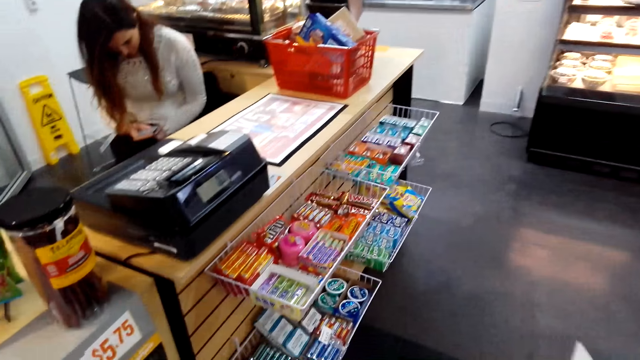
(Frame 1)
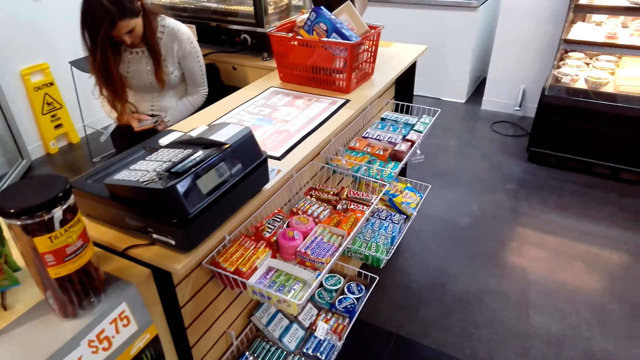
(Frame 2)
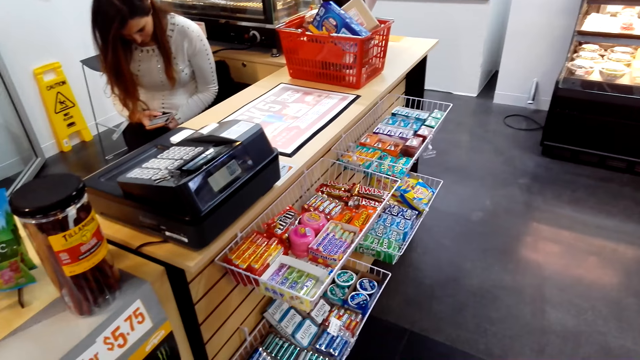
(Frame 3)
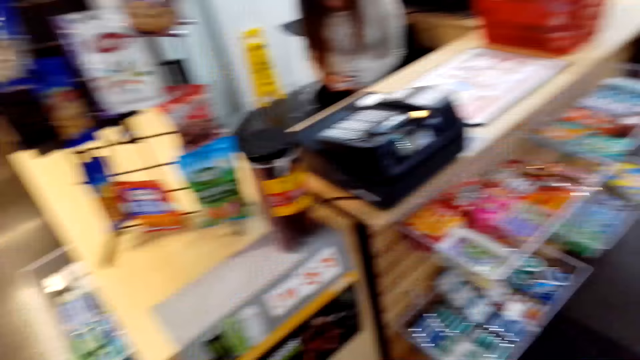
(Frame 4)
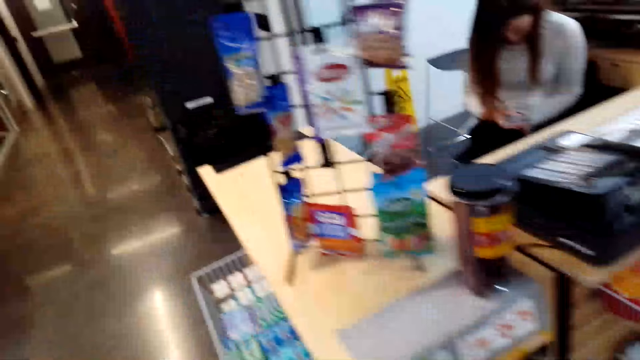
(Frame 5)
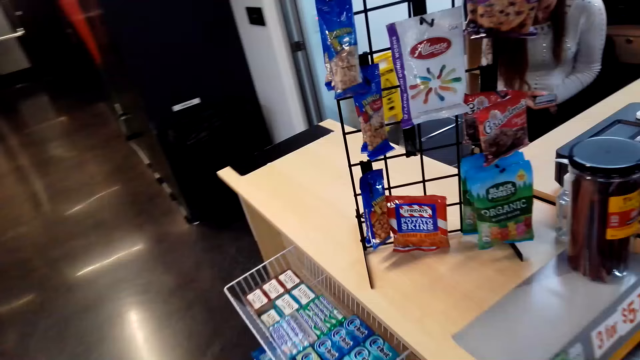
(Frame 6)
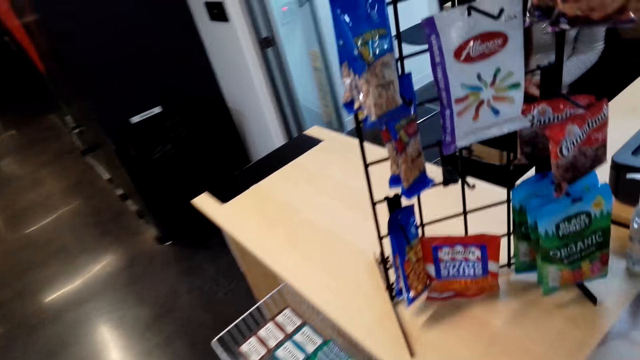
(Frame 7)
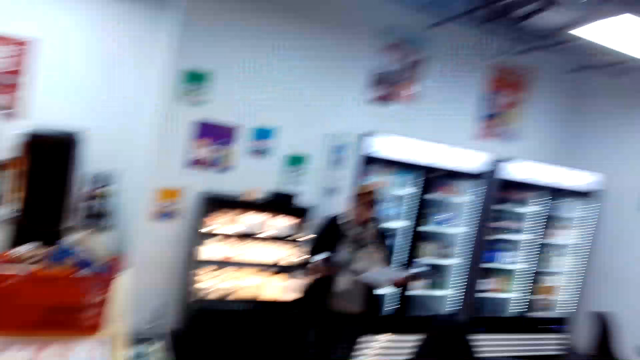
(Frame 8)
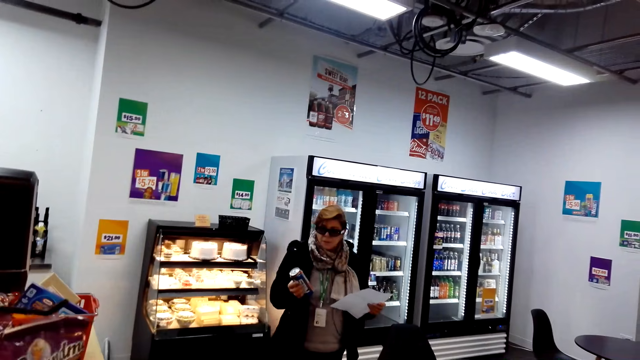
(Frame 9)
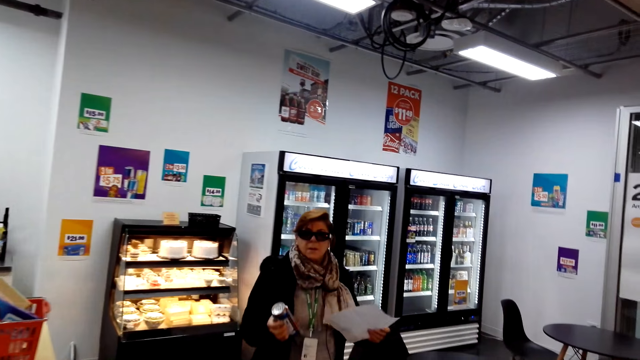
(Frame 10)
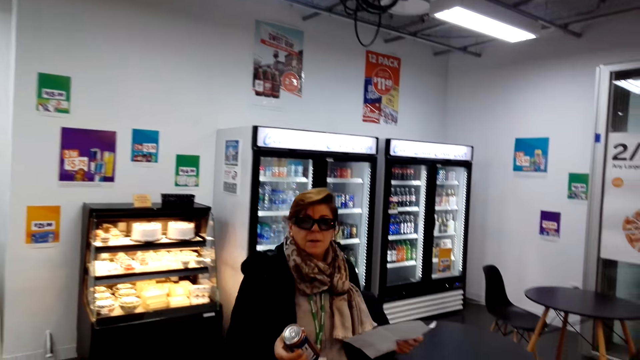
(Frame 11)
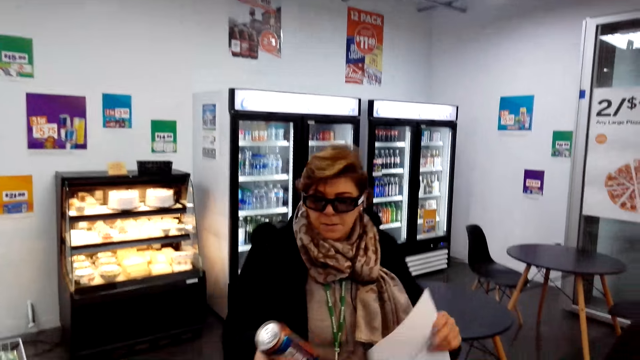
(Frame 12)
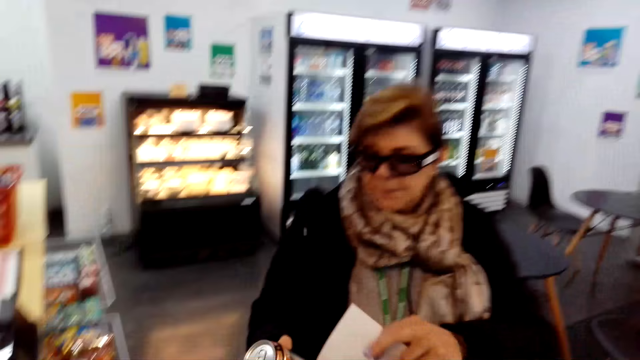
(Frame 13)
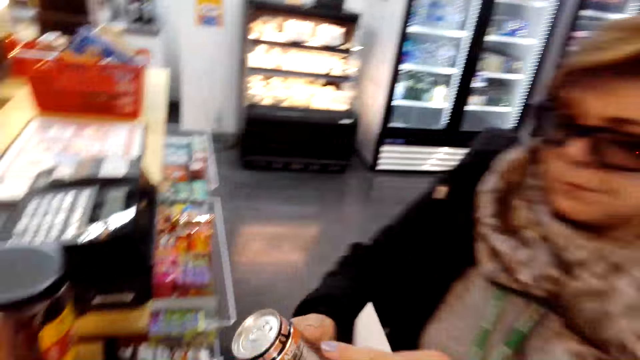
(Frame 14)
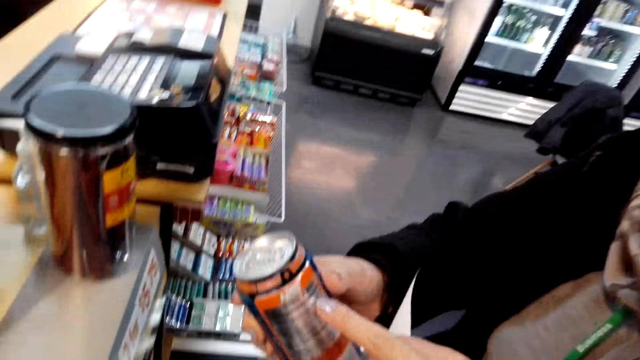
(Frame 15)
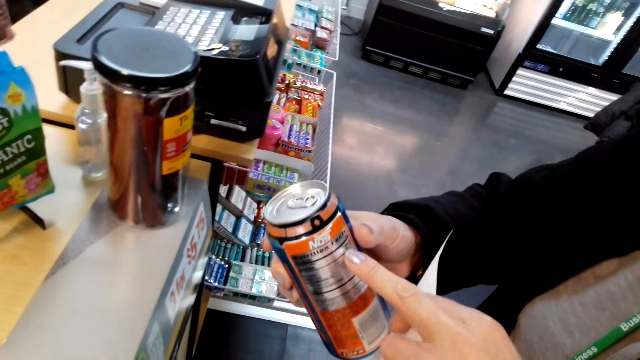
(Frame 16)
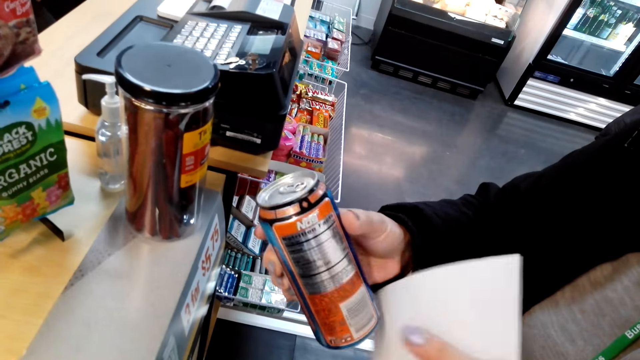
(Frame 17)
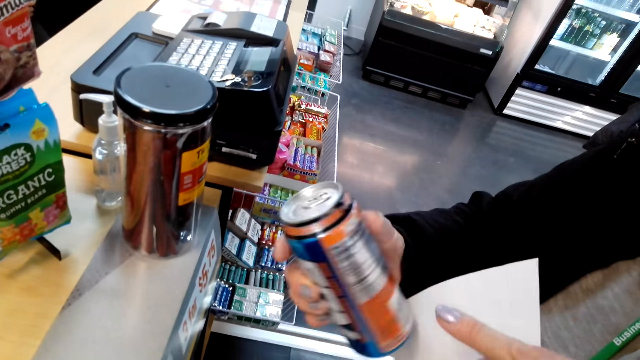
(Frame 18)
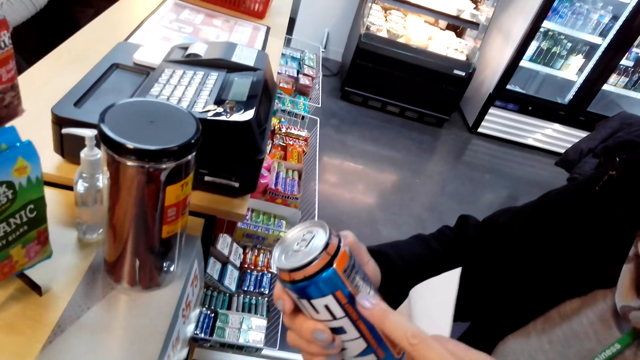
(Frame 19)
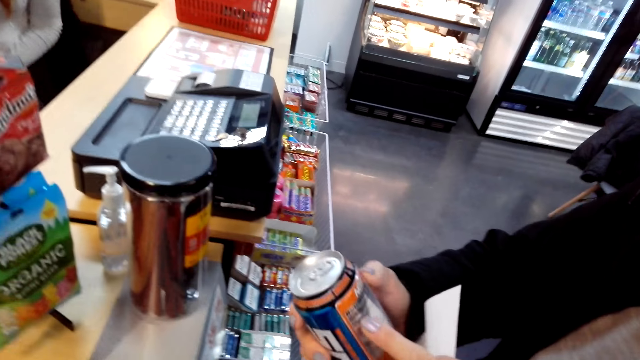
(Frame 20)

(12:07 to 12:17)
The camera wearer gazes at the candies on the rack by the counter. A woman walks towards the camera wearer with a printed paper and an energy drink. The woman shows the camera wearer the drink. The woman holds the energy drink and printed paper. The camera wearer converses with the woman. The woman looks at the energy drink ingredients on the can. The camera wearer converses with the woman.

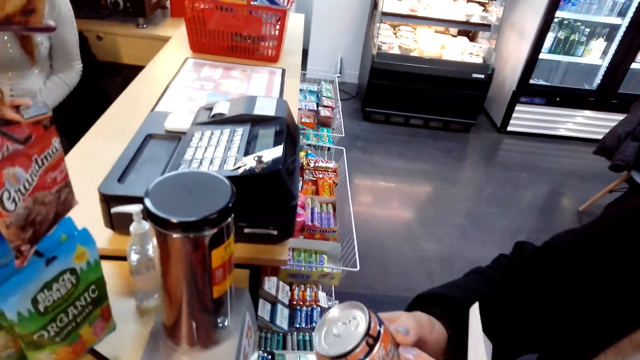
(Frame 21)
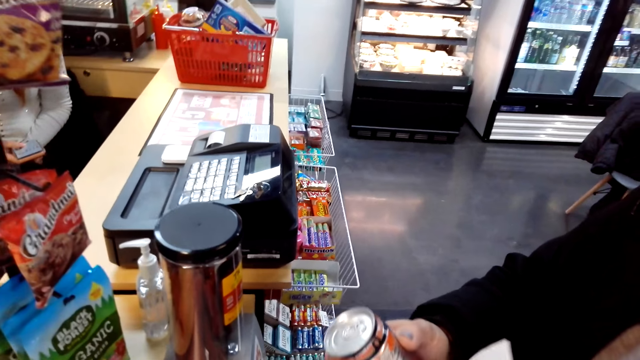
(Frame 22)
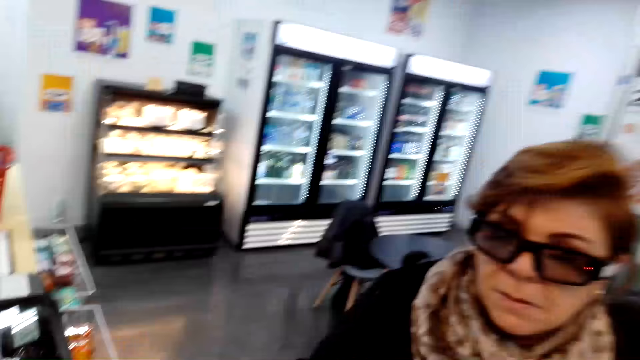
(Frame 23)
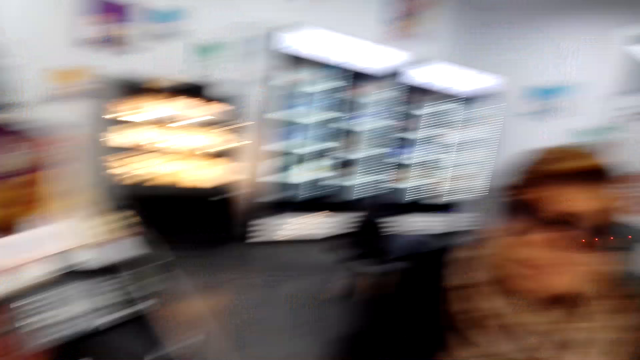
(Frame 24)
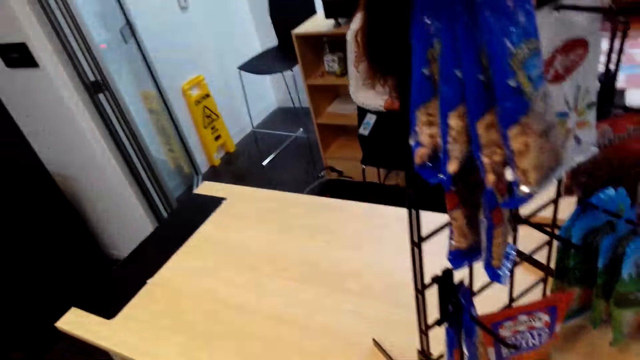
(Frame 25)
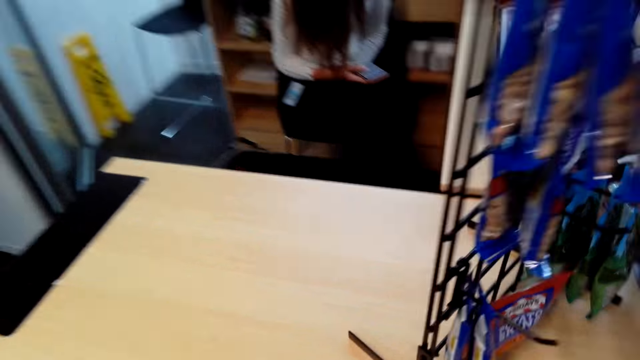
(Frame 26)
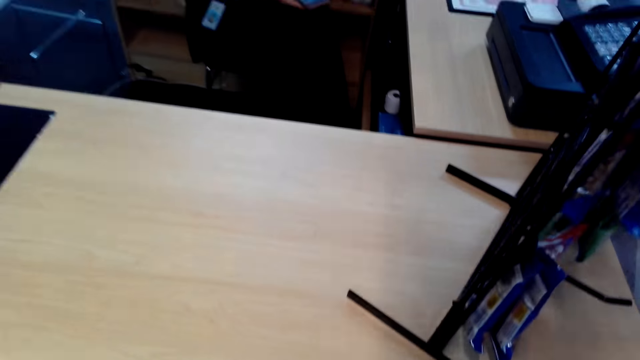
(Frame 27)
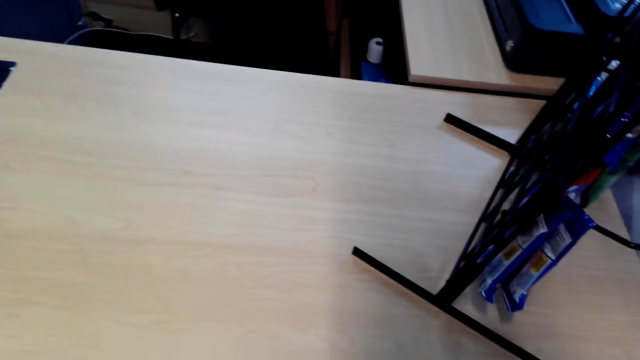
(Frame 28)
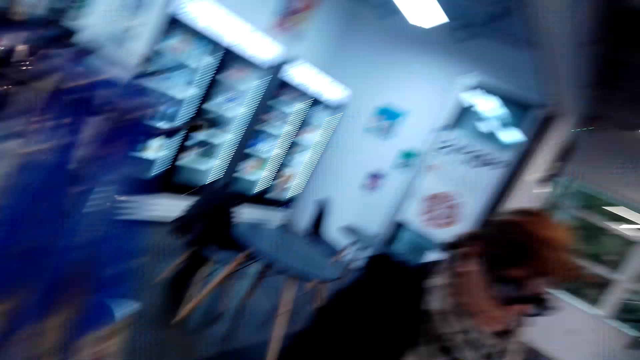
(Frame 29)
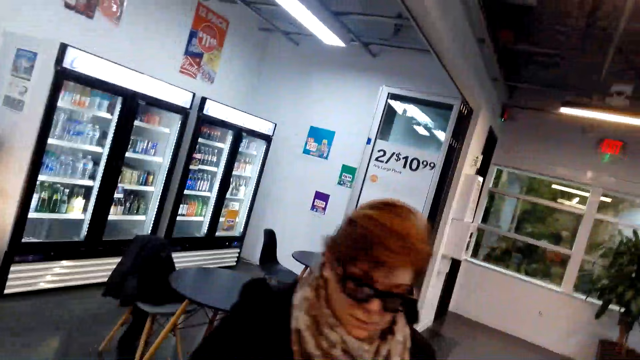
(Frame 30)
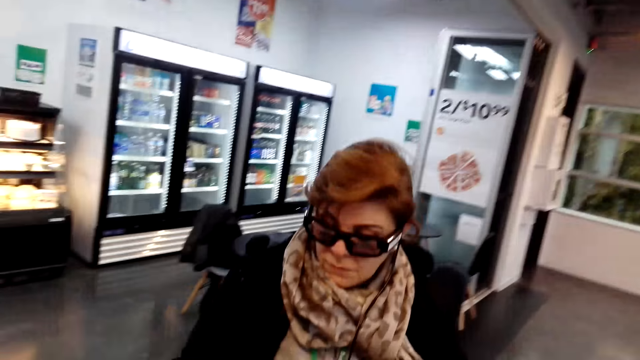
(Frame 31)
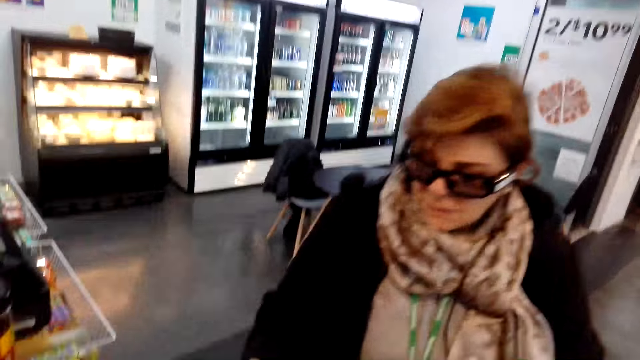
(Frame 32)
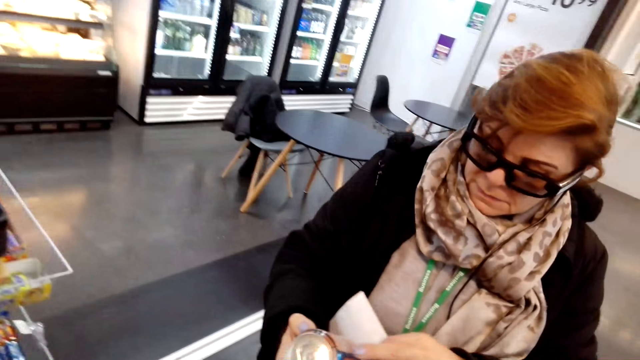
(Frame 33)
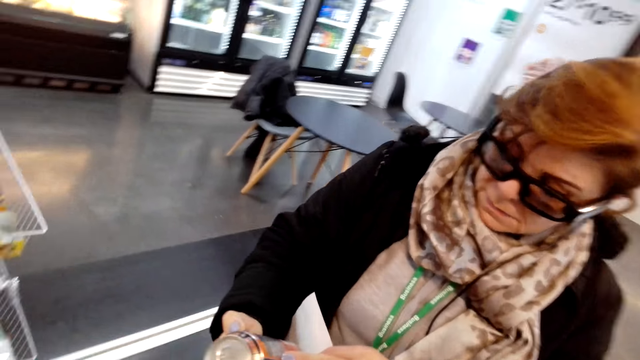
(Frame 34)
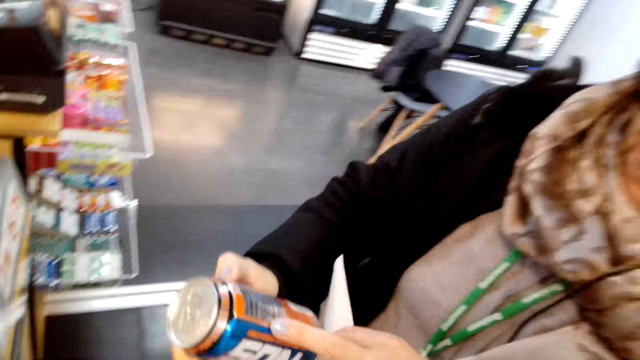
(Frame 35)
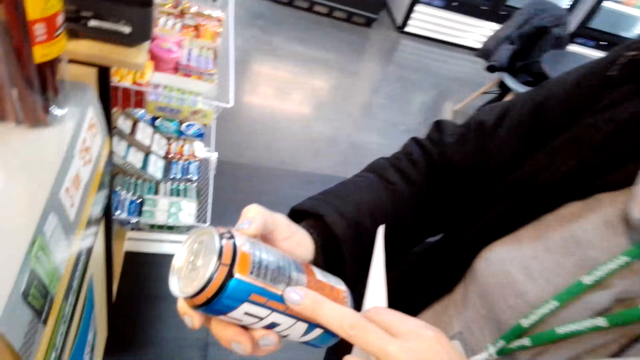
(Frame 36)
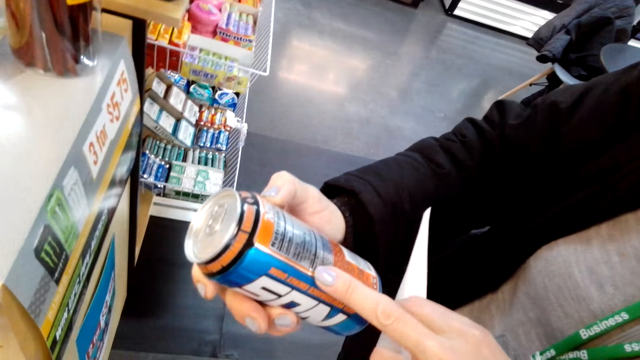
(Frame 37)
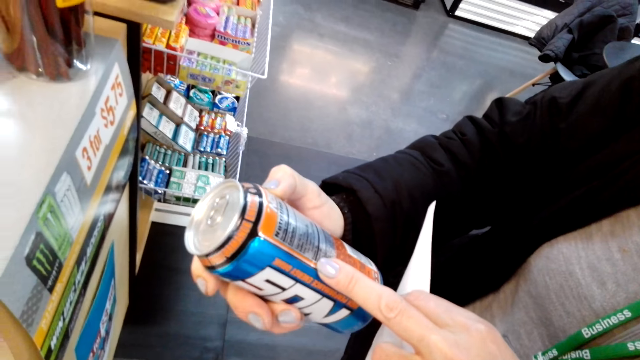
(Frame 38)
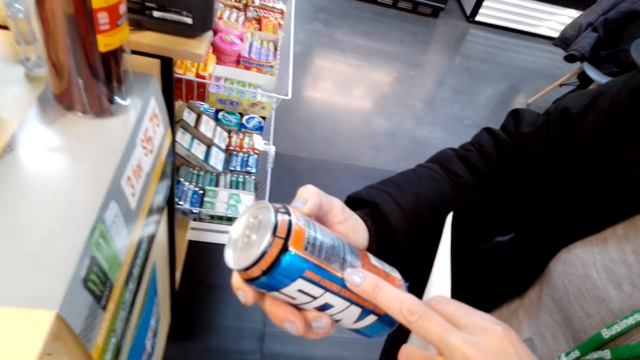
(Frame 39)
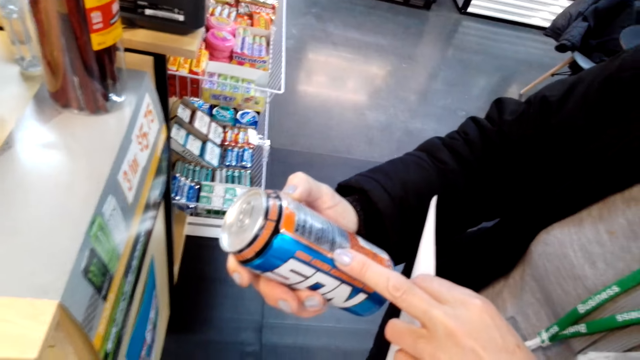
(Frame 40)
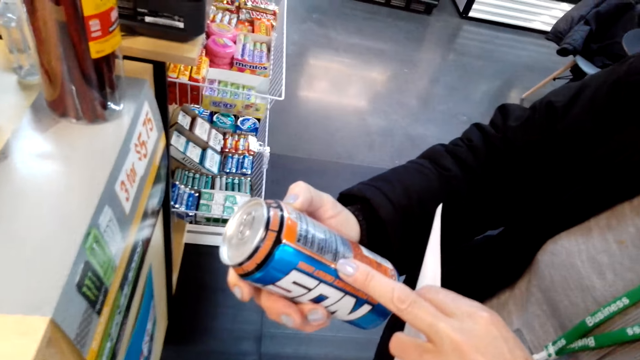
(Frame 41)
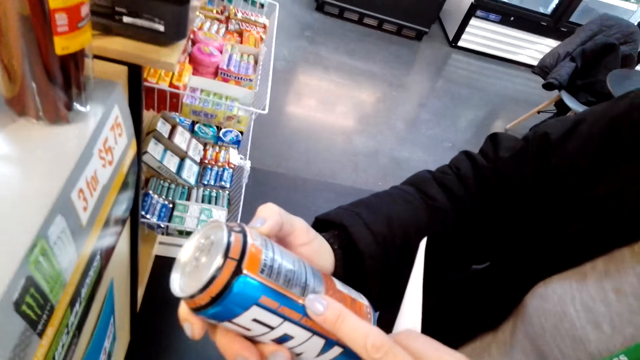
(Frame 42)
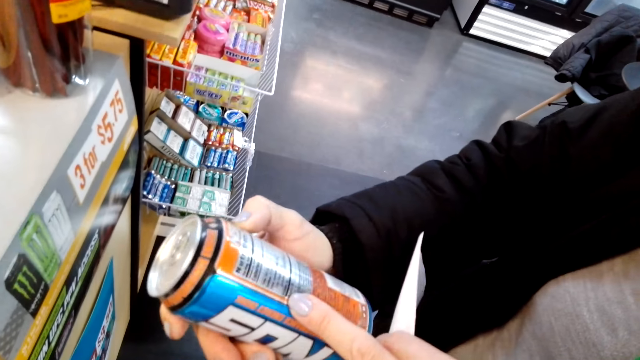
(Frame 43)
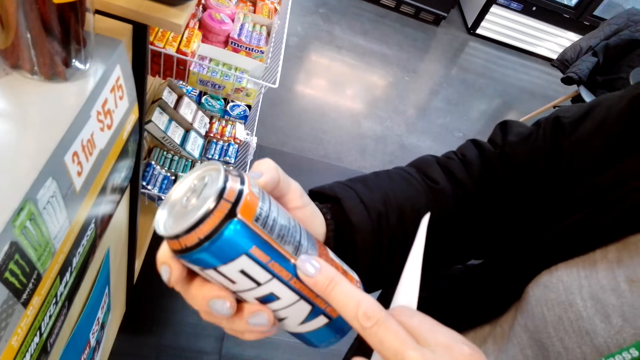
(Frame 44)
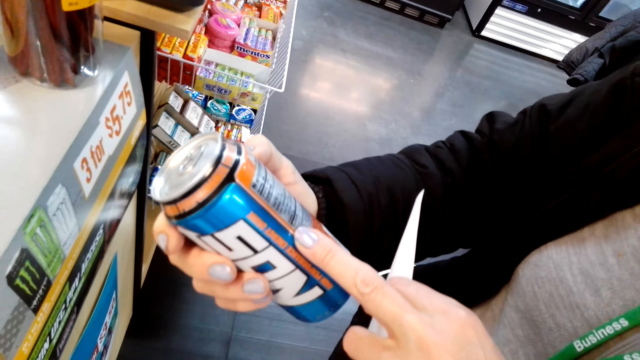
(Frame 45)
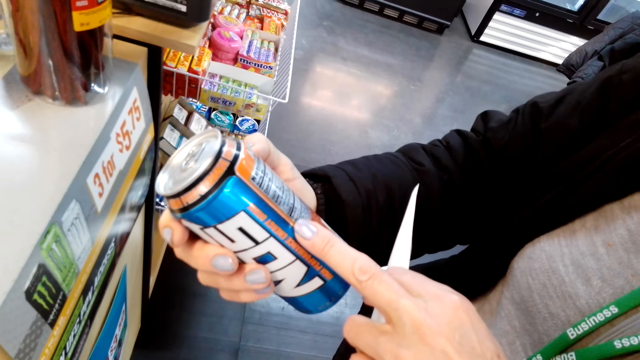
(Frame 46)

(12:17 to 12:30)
The camera wearer gazes at the counter top. They converse with the woman. They look around. The woman dialogues with the camera wearer. The woman looks at the energy drink ingredients on the can. The woman holds the energy drink and printed paper. The camera wearer converses with the woman. They look at the energy drink can. The woman shows the camera wearer the drink.
